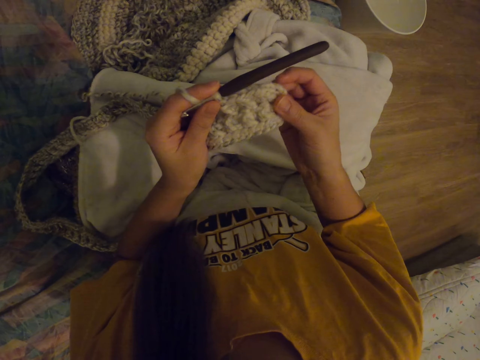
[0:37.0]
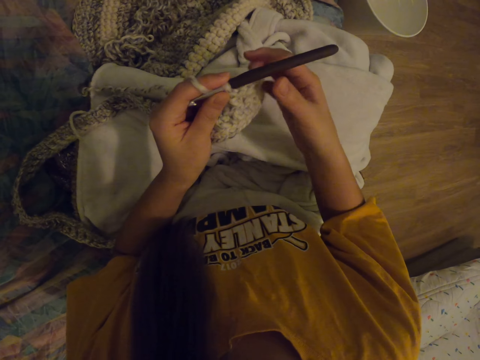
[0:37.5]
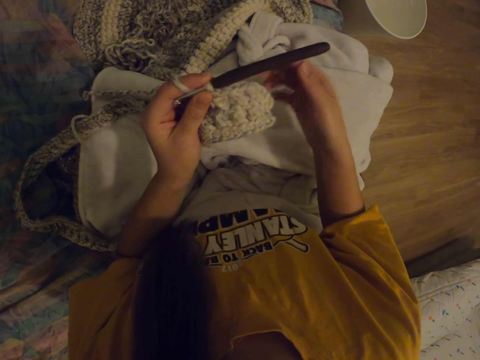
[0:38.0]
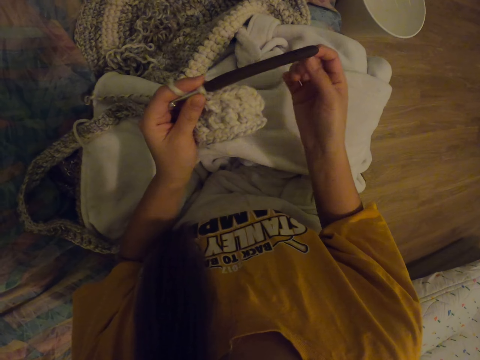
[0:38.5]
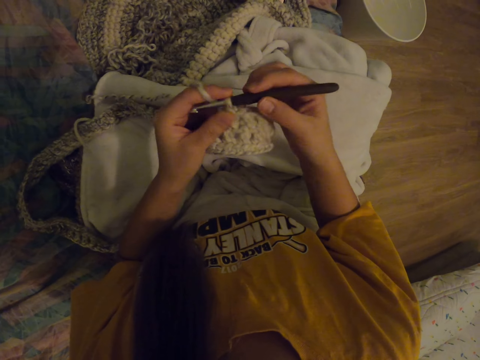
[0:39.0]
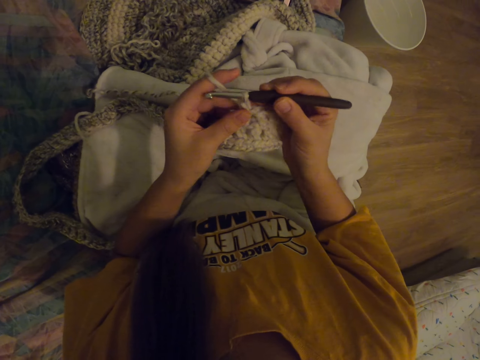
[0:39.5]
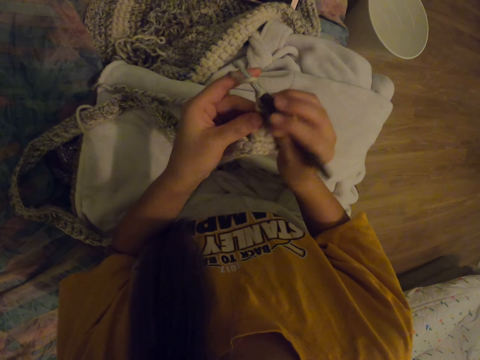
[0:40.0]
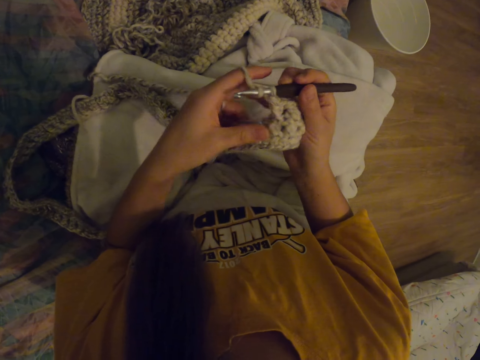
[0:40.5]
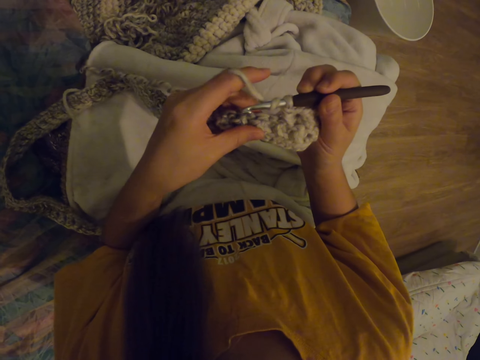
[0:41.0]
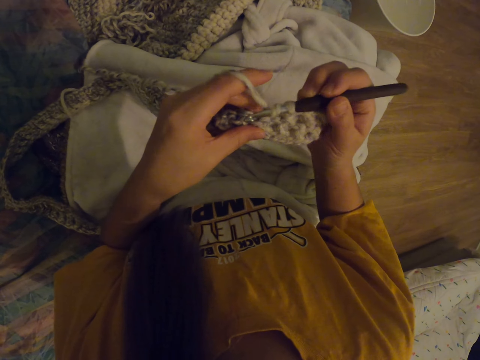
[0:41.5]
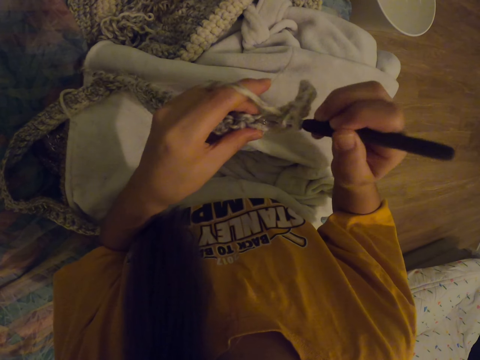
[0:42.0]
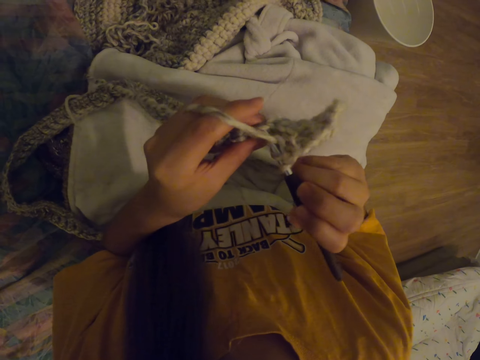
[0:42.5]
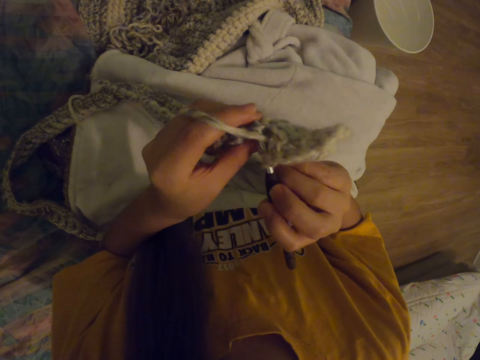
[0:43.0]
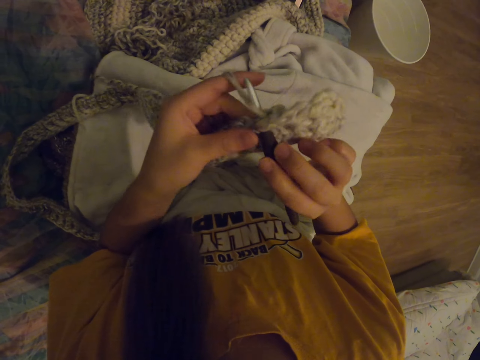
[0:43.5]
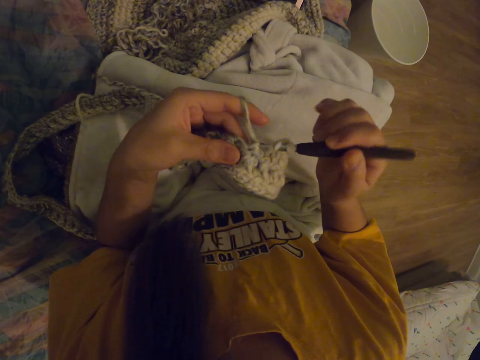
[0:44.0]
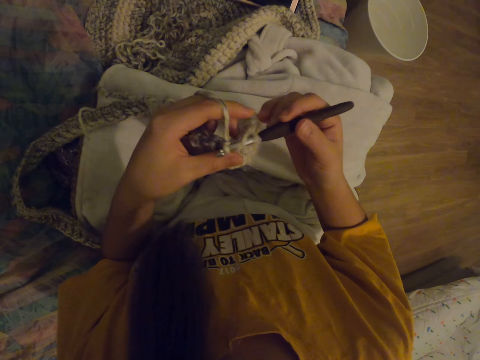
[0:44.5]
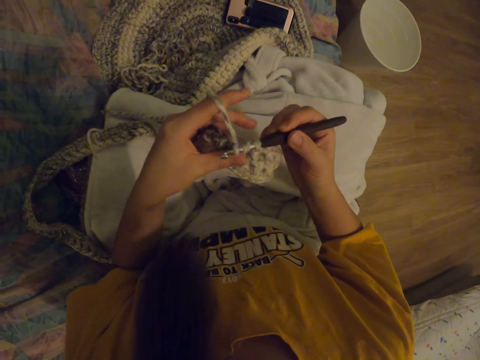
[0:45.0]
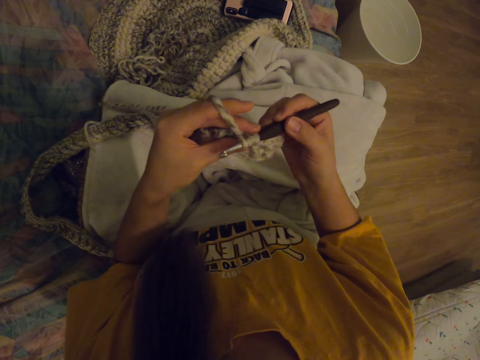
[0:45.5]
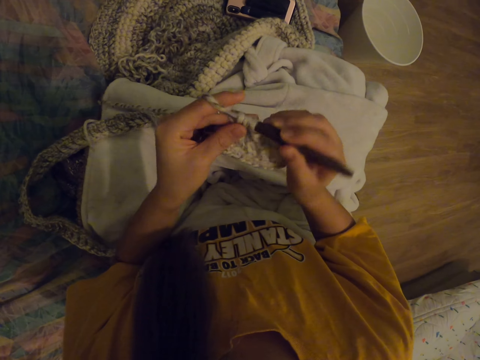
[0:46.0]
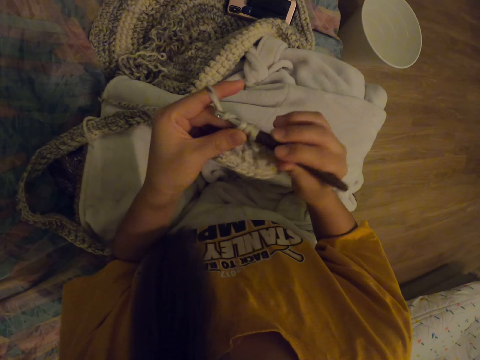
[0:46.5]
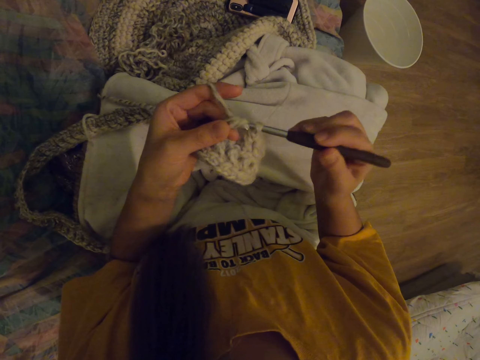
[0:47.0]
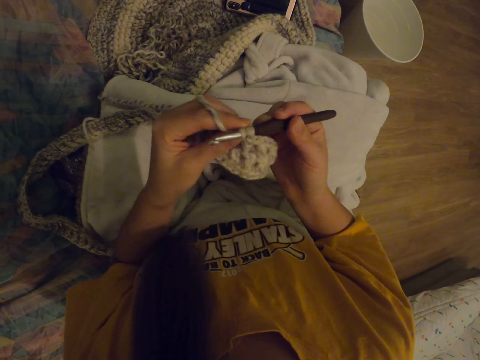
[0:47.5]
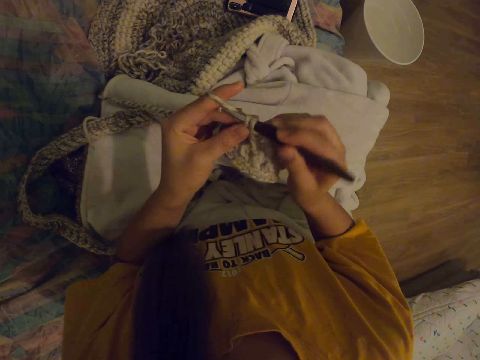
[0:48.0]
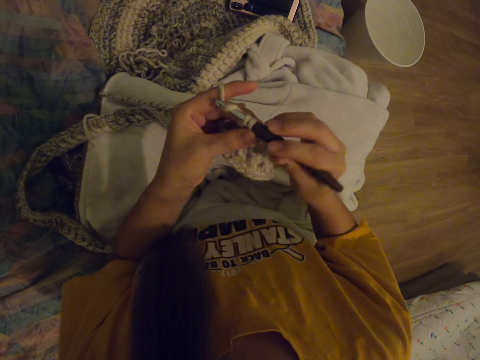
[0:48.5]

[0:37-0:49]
The camera wearer knits. They put the needle in the other hand. They stretch the woolen mat. They remove the hand from the woolen mat. They touch the woolen mat. They remove the hand from the woolen mat. They put the needle from the other hand. They put the thread on the needle. They knit.

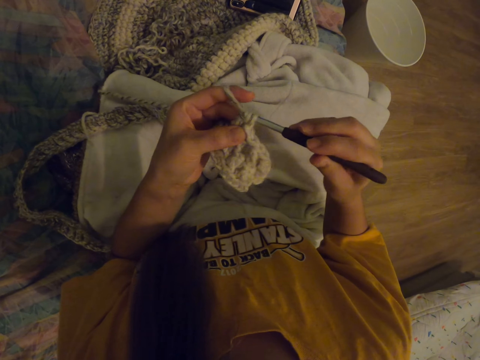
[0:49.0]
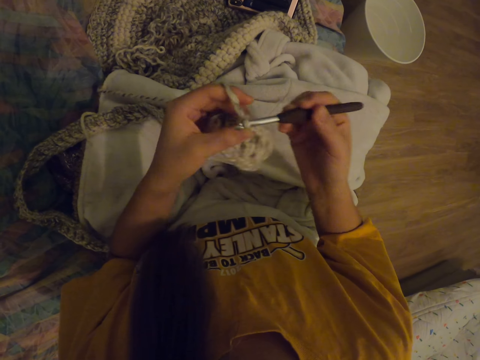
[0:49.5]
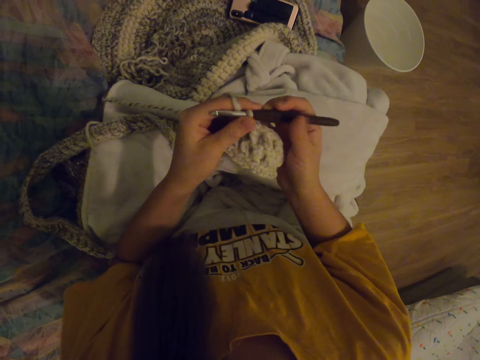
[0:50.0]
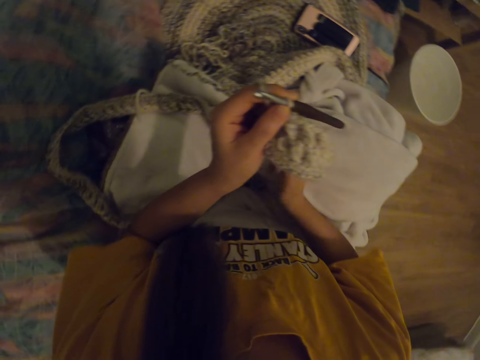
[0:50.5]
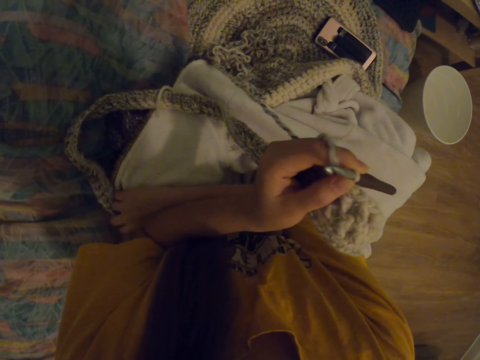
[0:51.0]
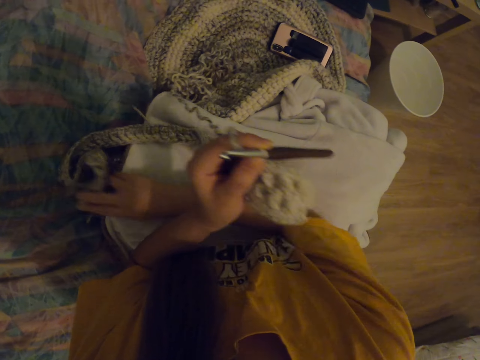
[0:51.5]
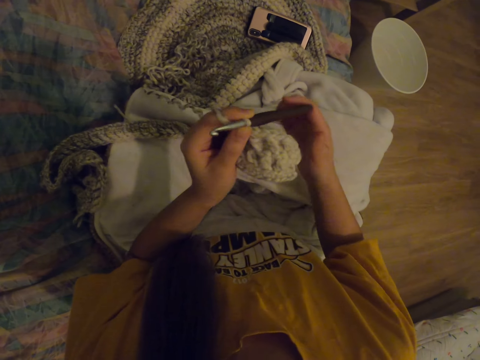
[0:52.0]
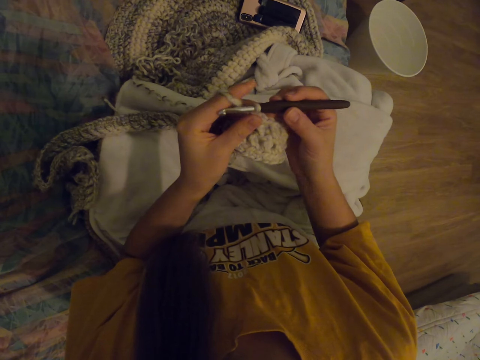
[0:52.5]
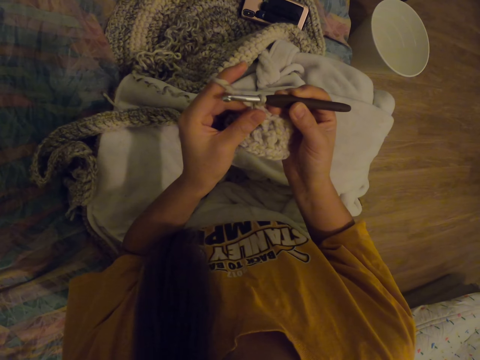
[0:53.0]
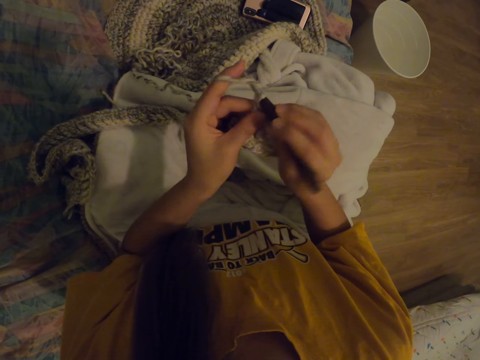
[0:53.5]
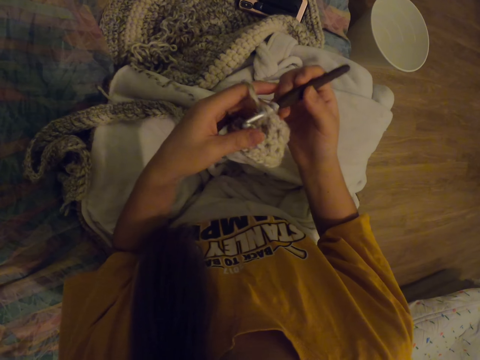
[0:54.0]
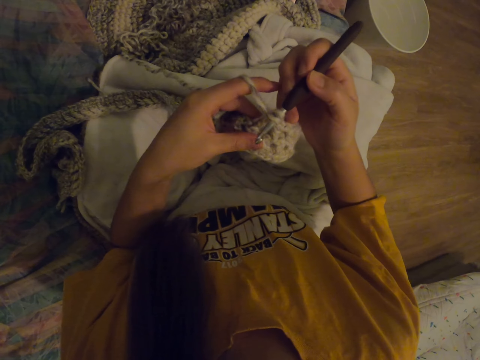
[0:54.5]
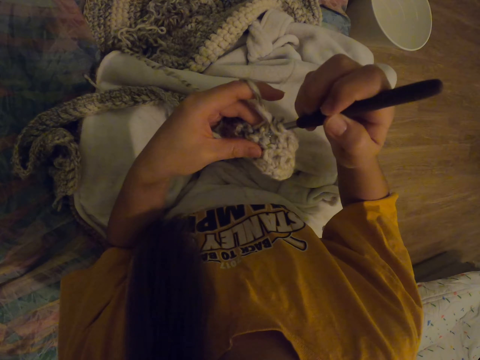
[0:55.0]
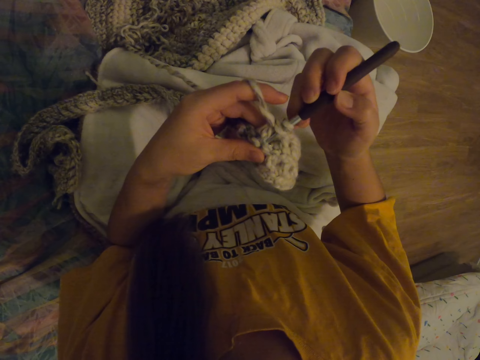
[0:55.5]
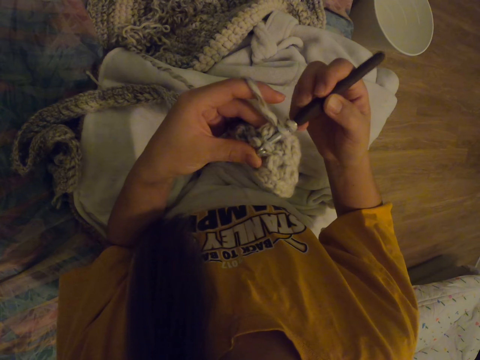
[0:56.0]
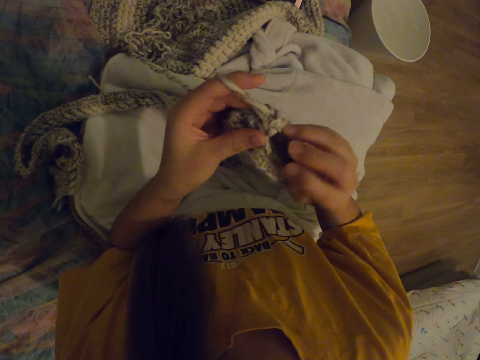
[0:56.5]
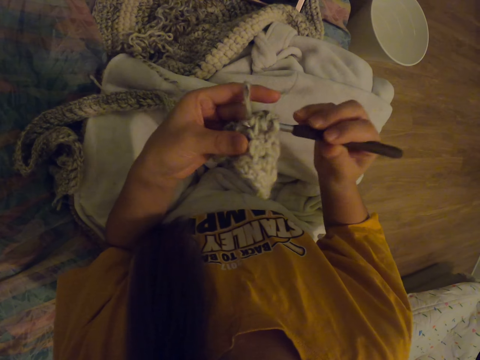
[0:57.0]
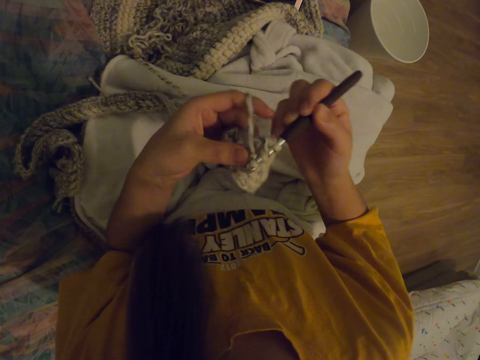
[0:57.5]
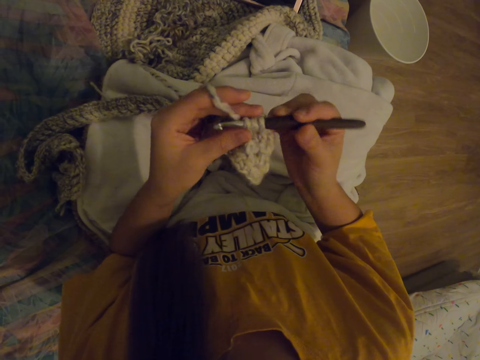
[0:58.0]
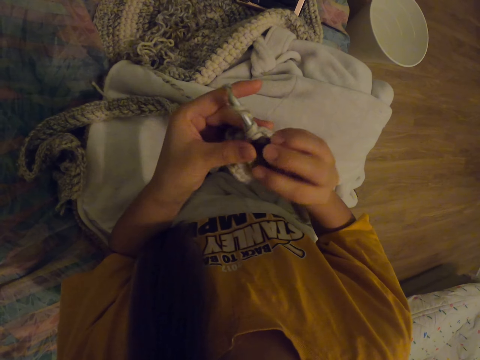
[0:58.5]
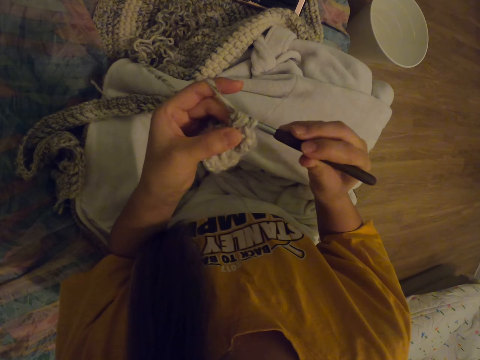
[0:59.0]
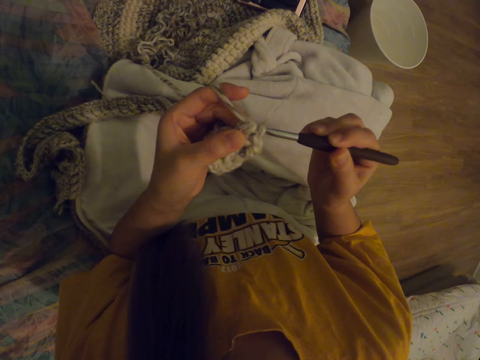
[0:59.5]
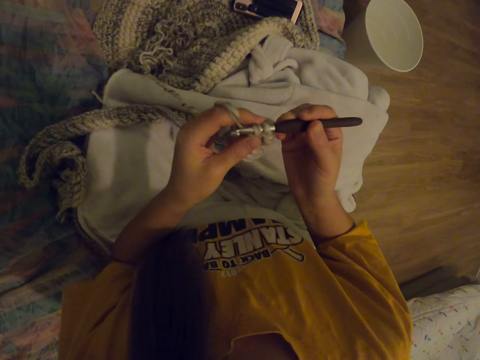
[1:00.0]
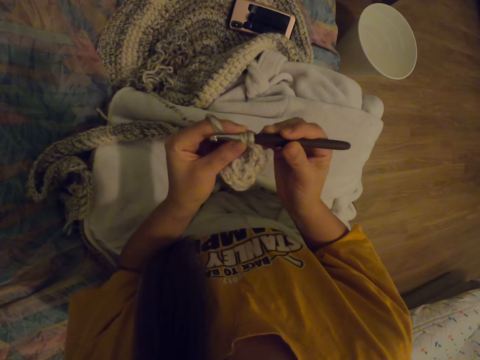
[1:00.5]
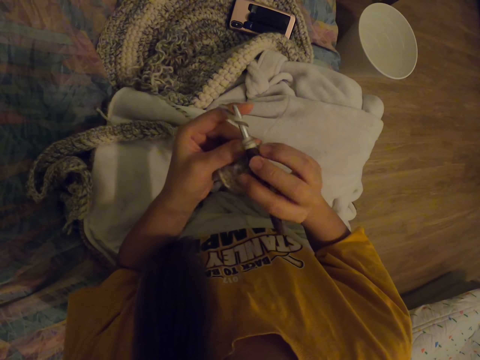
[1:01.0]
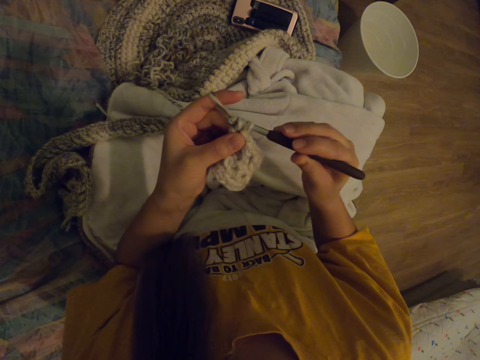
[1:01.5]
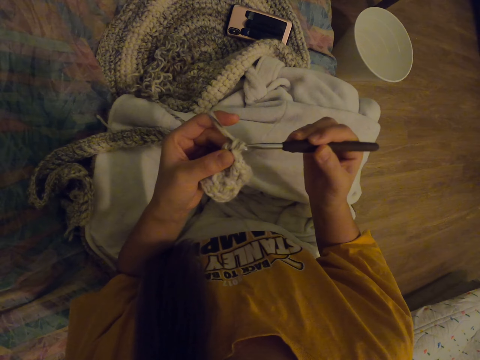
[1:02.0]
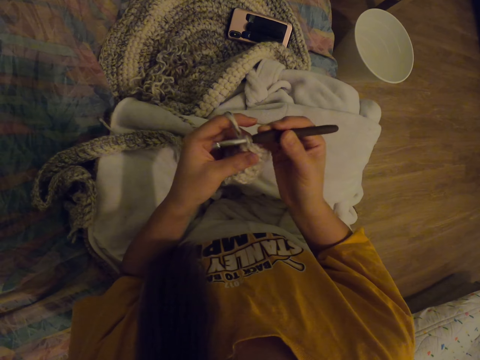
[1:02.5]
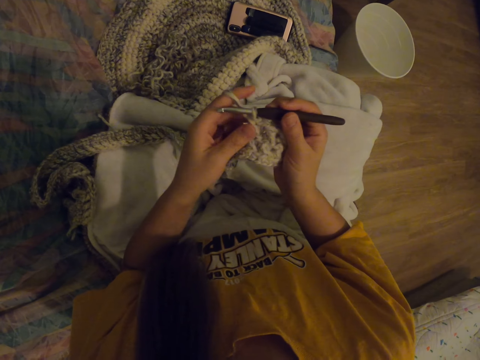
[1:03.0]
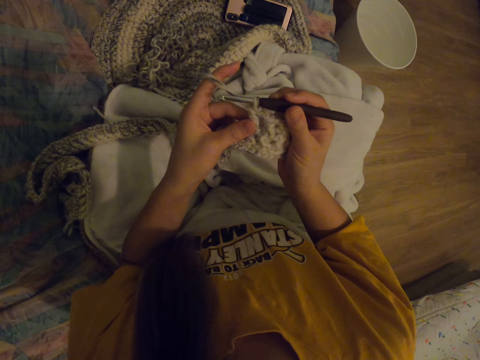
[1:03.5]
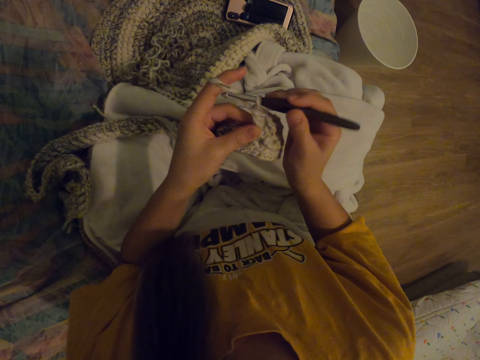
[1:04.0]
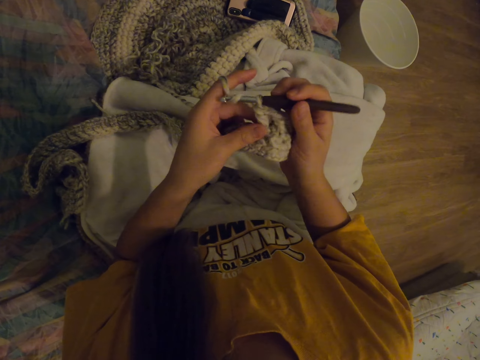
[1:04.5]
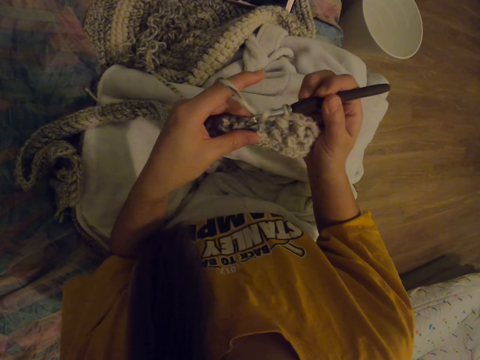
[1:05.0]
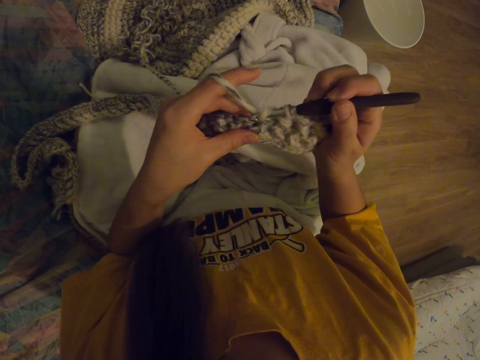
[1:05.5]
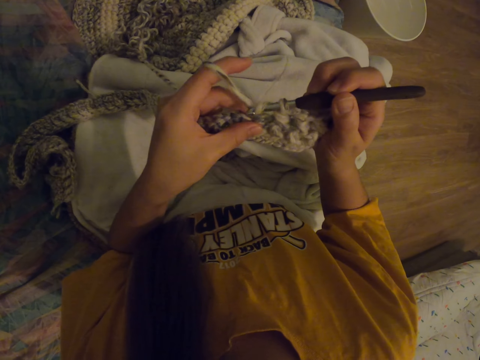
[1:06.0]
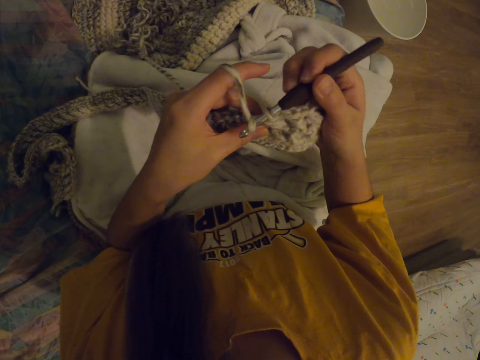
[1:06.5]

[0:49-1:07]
The camera wearer puts the thread on the needle. She knits. She puts the needle from the other hand. She pushes the woolen mat to the other side. She takes the needle to the other hand. She knits. She moves her finger. She knits.
